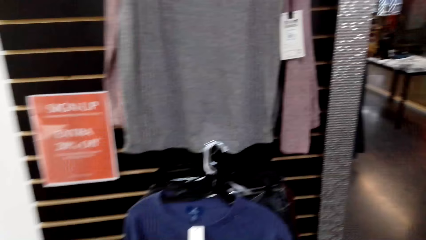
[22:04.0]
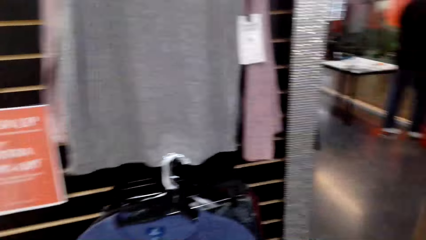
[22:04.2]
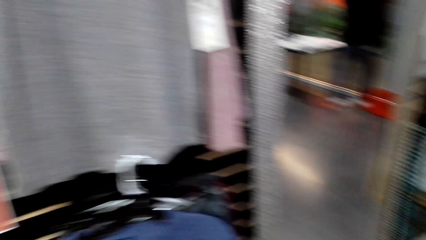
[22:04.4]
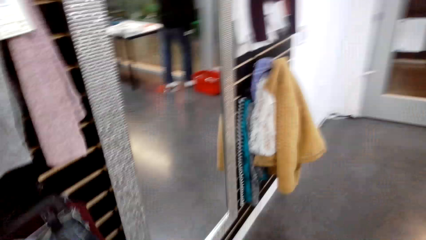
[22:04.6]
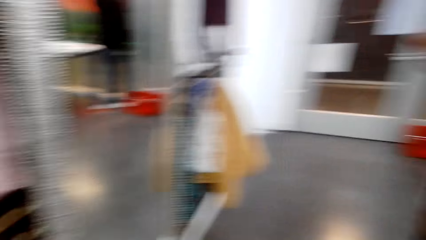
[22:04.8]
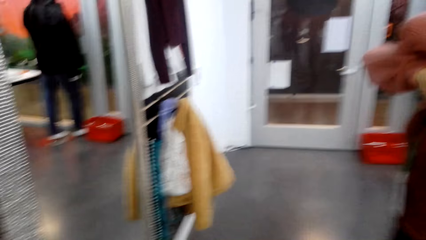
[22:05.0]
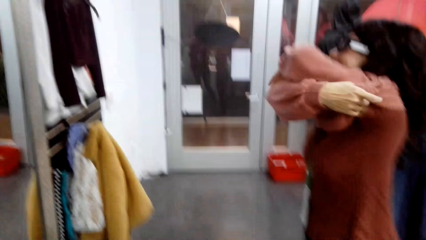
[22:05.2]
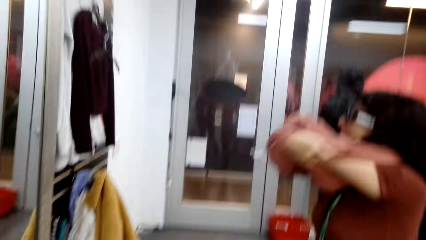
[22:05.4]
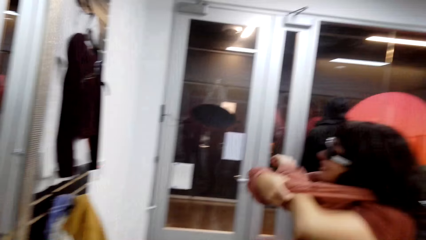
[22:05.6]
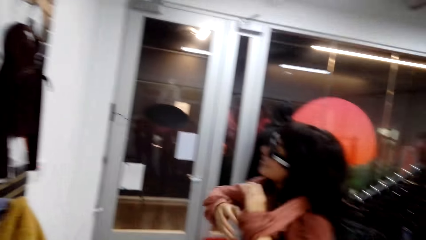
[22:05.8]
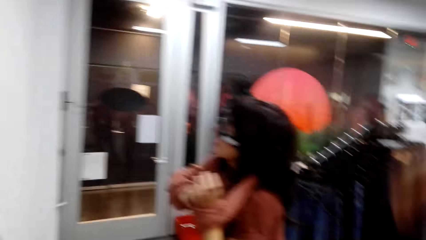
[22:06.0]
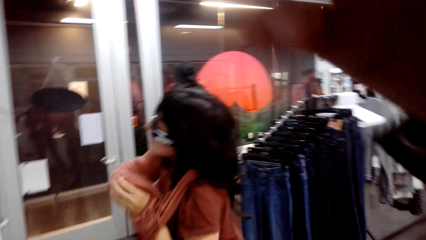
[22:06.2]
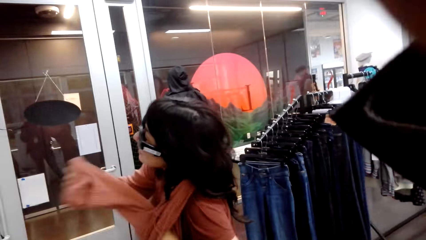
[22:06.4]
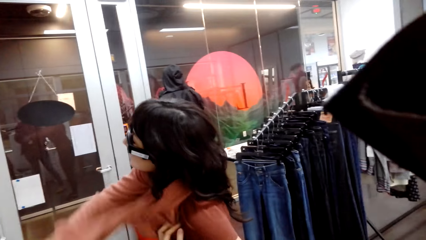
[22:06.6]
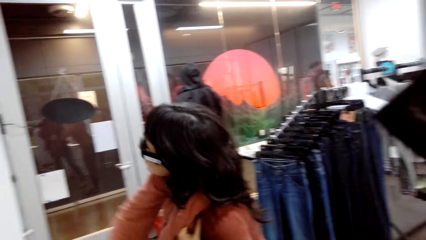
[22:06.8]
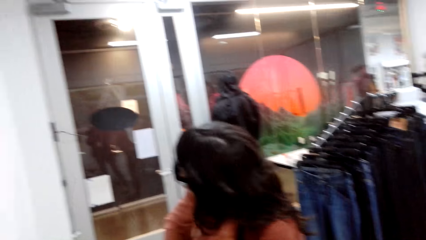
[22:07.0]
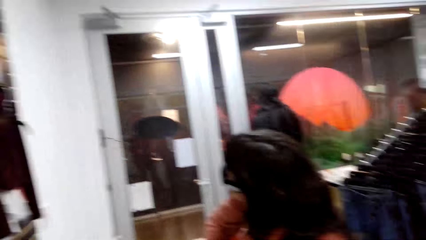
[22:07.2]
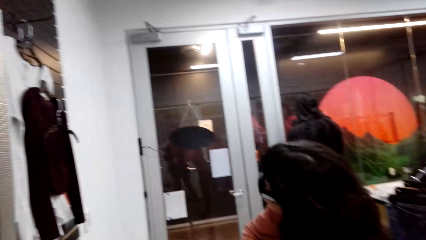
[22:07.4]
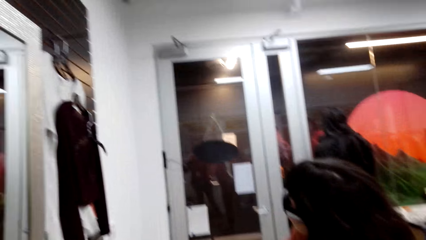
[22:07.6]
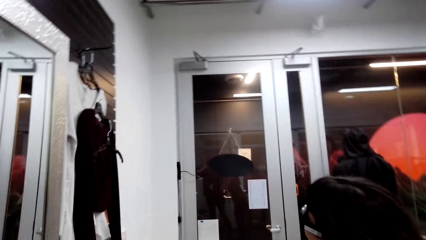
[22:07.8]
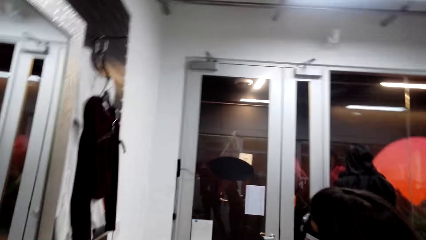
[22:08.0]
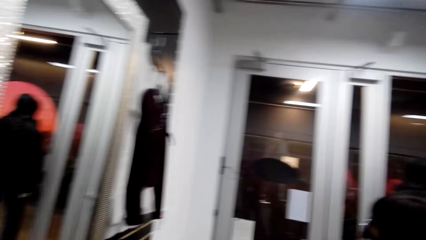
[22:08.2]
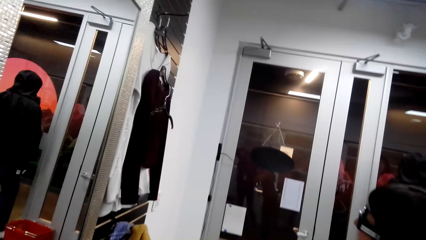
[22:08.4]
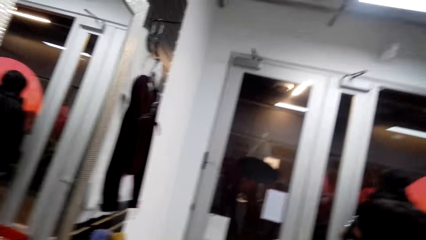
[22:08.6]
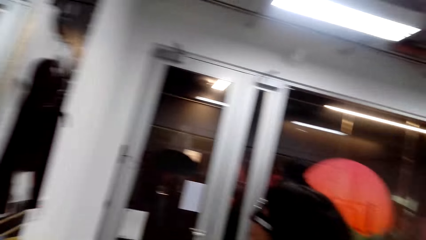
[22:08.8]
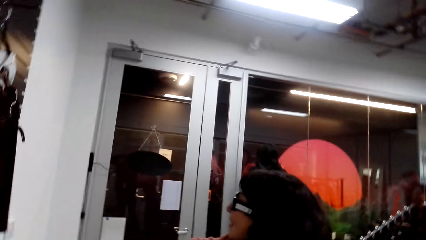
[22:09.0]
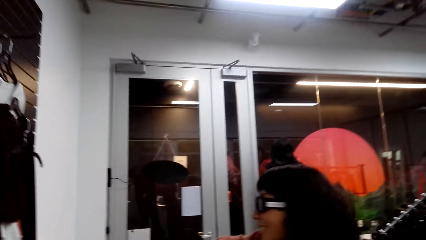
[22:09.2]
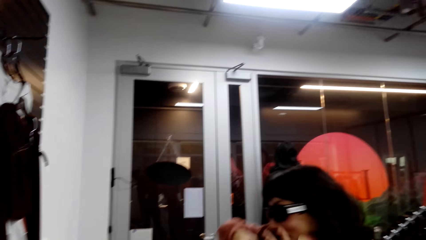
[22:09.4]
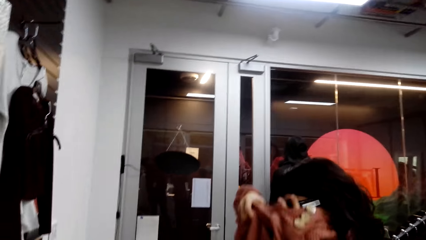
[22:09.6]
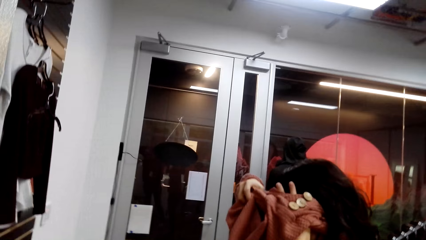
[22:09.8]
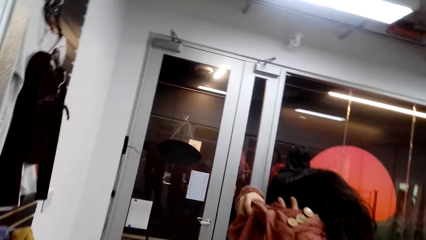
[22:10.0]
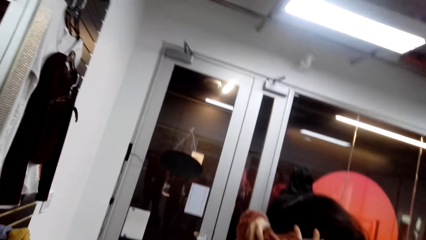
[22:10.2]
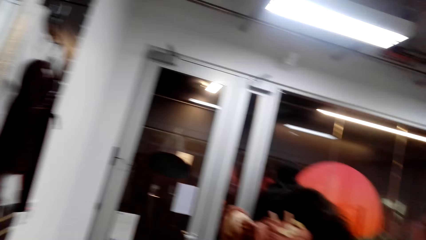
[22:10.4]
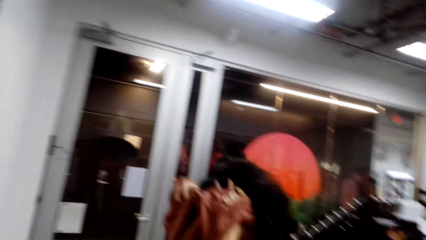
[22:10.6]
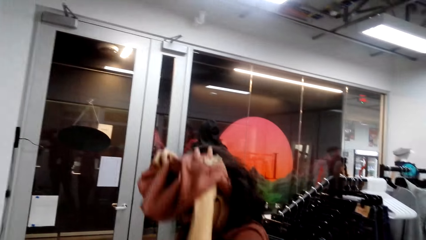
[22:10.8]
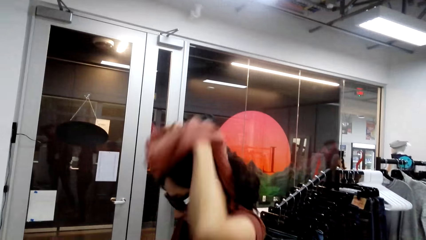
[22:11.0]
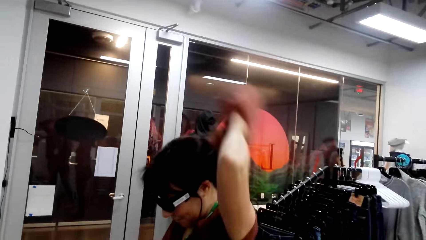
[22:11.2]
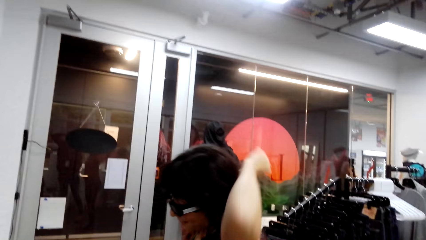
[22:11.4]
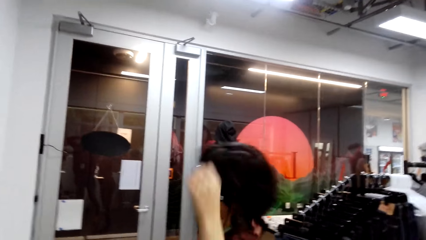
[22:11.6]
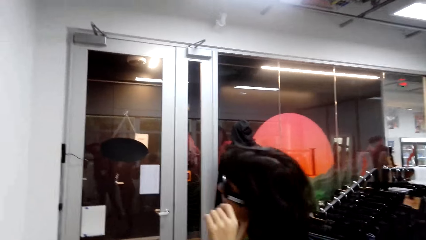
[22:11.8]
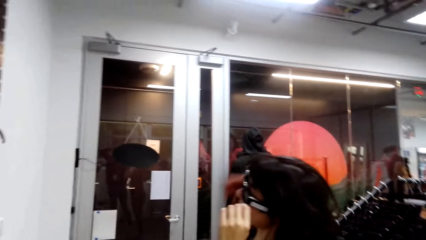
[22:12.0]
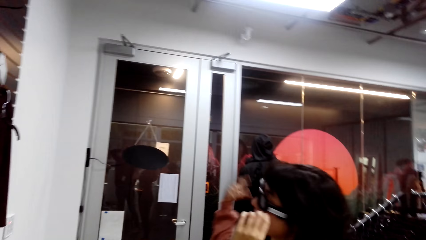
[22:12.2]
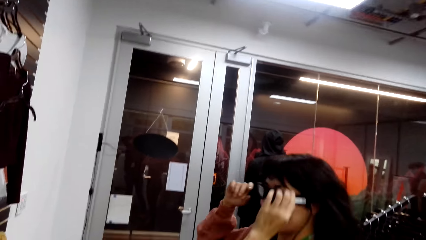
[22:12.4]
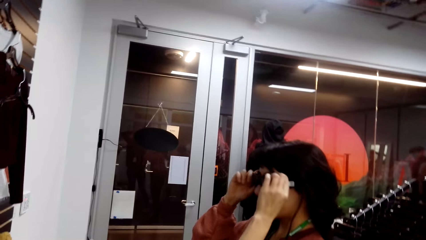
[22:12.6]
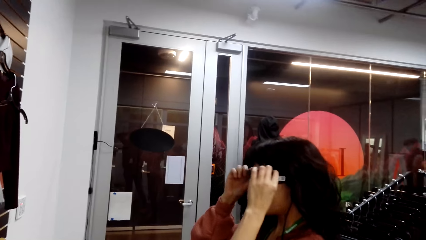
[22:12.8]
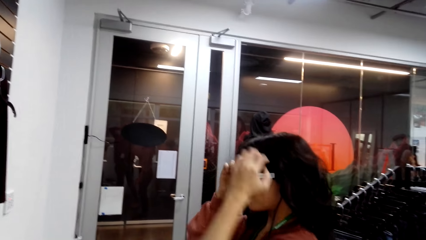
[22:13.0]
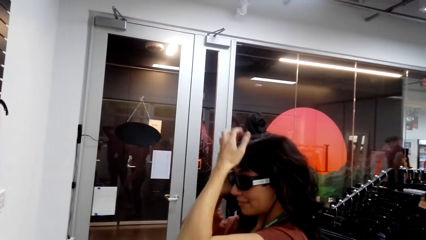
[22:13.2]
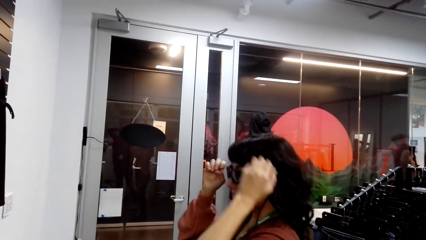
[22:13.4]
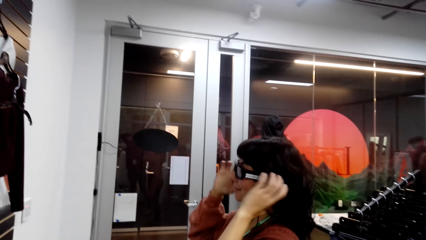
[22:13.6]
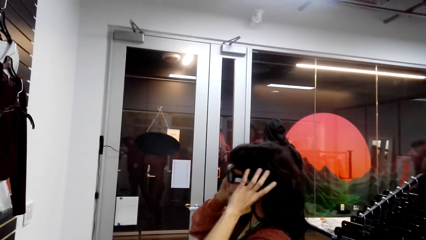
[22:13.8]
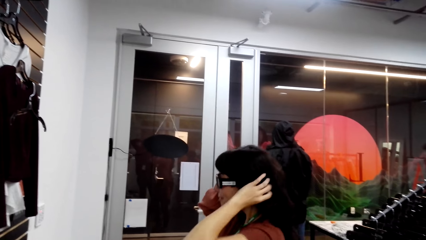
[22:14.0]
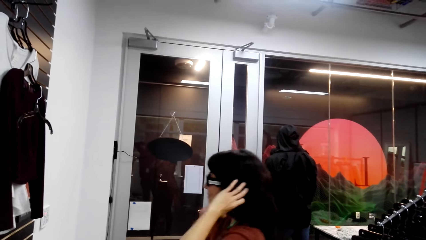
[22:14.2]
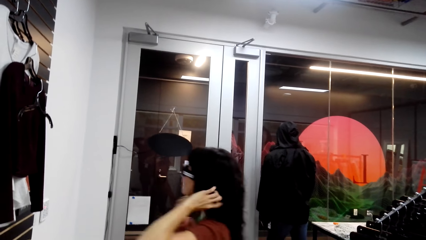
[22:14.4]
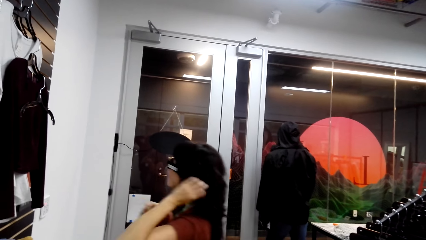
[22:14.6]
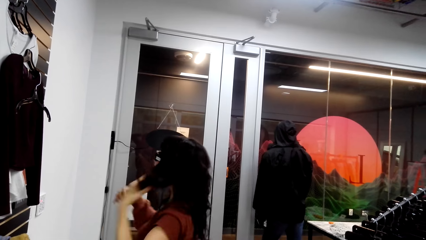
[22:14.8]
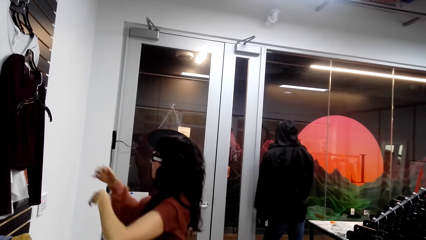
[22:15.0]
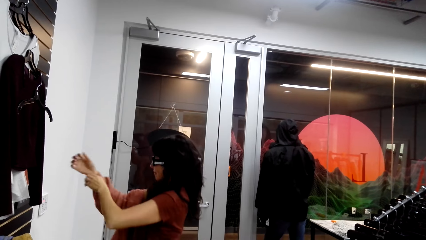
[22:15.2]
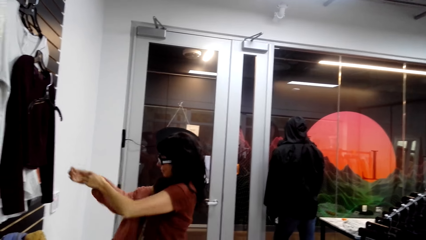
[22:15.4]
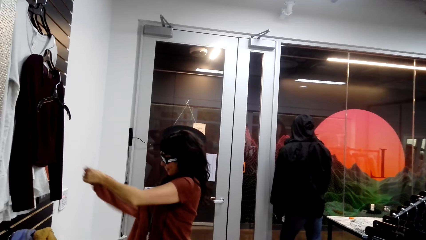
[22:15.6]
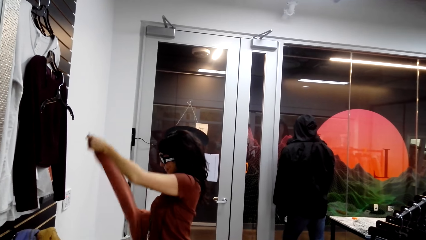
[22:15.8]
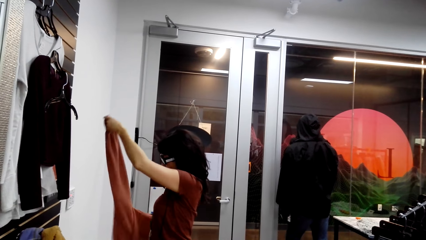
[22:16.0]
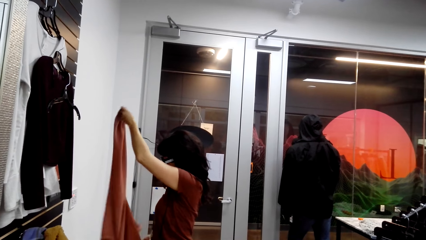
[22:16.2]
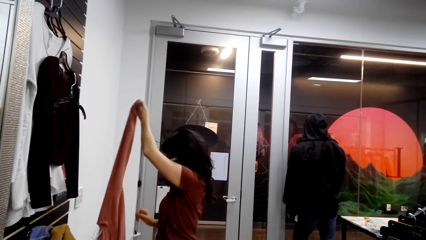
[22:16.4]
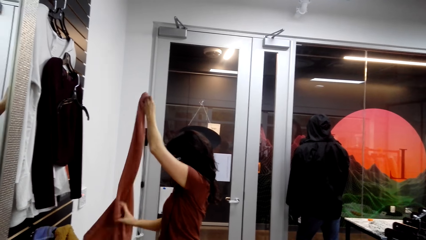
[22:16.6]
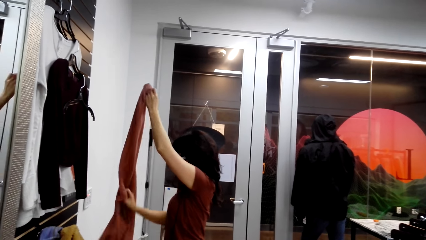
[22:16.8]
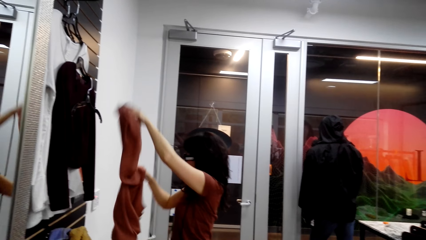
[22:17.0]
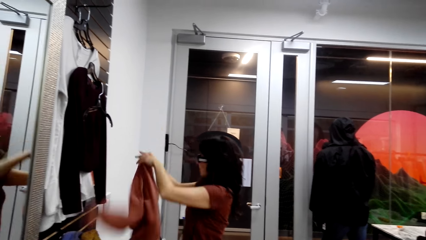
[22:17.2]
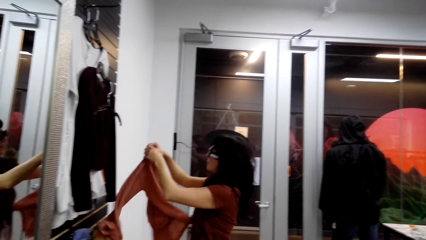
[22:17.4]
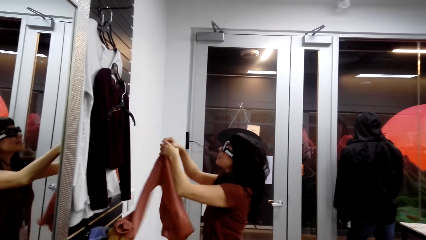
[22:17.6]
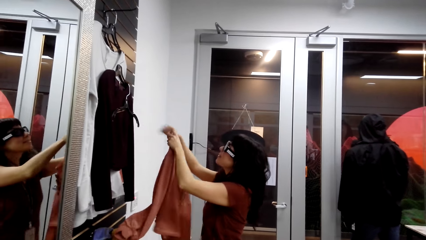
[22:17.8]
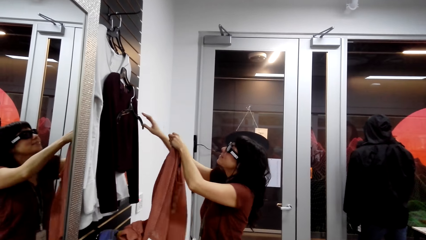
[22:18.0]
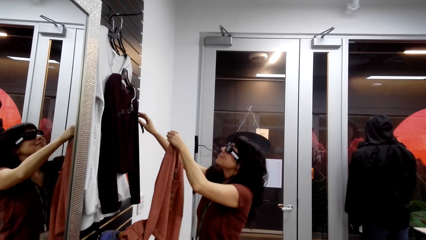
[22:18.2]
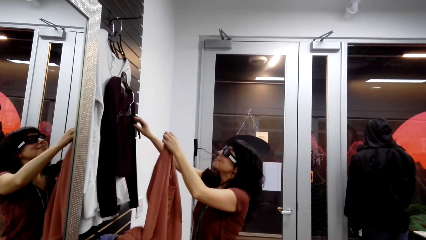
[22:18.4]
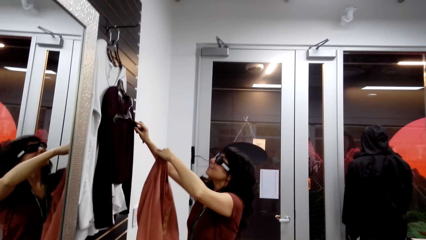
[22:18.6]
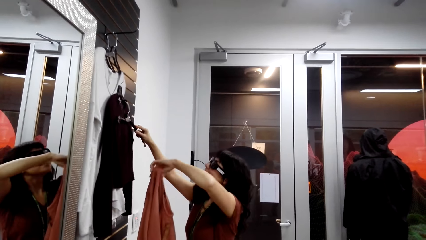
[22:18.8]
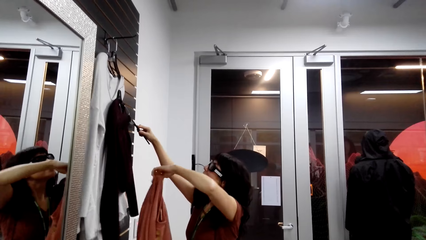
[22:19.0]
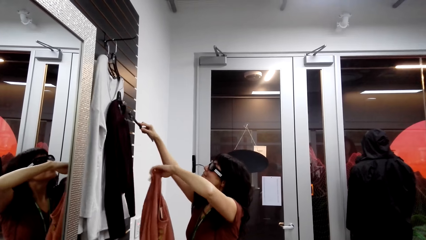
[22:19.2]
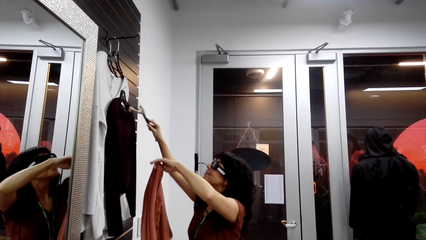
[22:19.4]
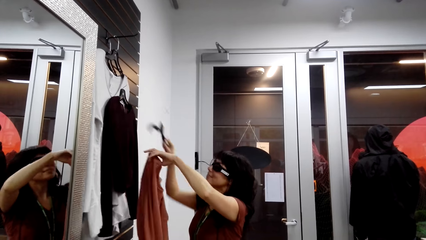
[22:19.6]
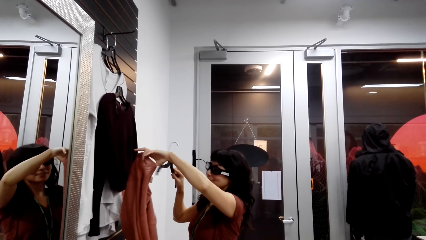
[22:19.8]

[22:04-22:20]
A woman removes the sweater. The woman removes the sweater, touches her glasses, touches her hair, and holds the sweater. The woman takes the hanger from the top and touches the hanger.
